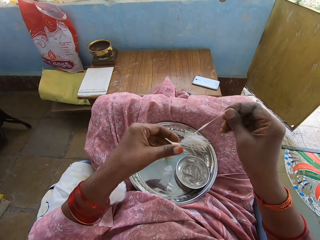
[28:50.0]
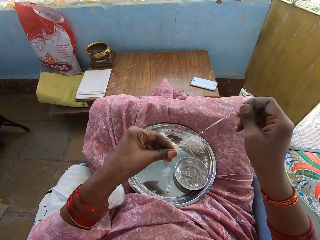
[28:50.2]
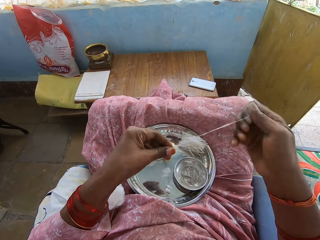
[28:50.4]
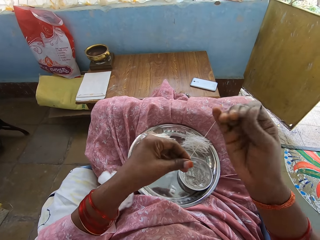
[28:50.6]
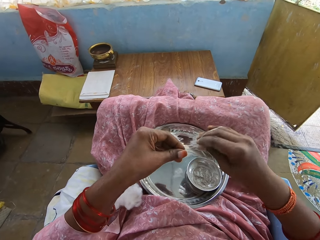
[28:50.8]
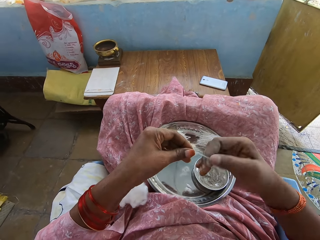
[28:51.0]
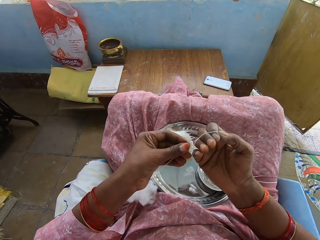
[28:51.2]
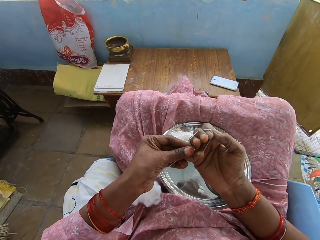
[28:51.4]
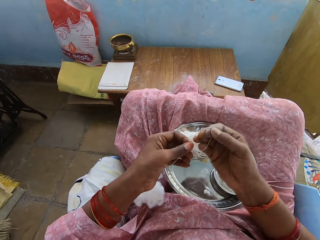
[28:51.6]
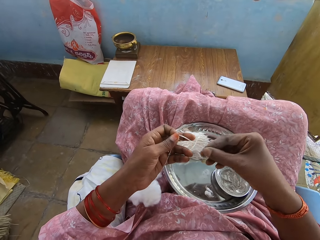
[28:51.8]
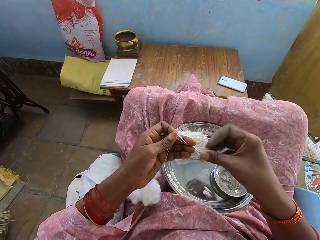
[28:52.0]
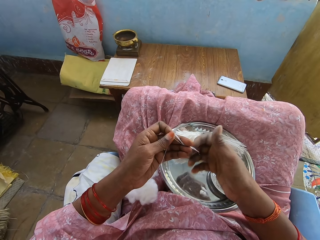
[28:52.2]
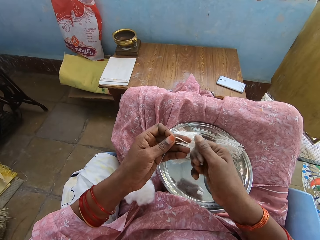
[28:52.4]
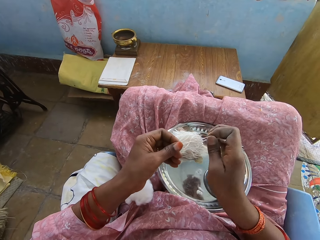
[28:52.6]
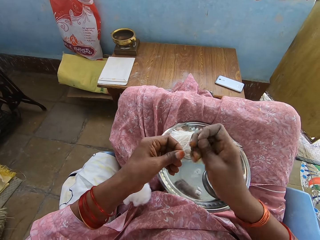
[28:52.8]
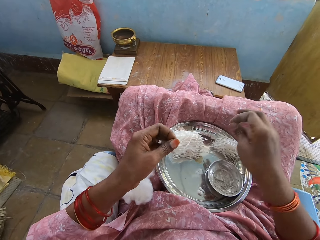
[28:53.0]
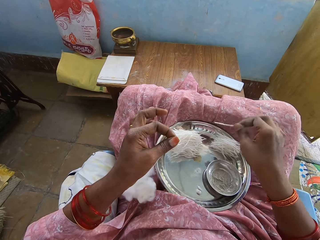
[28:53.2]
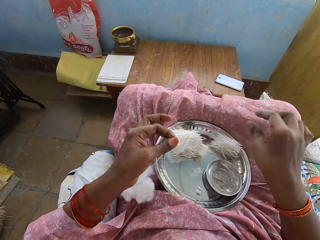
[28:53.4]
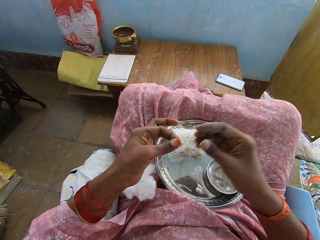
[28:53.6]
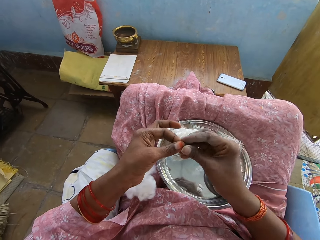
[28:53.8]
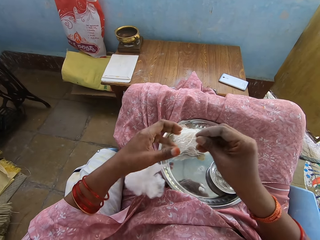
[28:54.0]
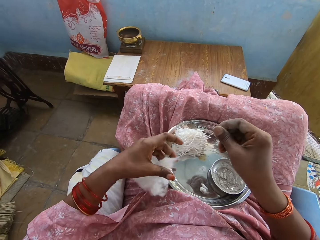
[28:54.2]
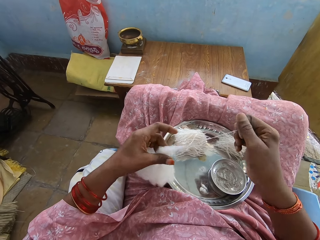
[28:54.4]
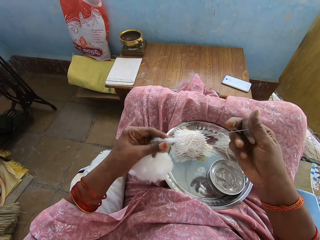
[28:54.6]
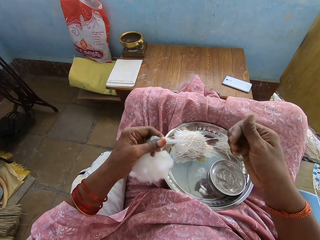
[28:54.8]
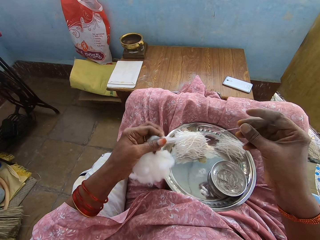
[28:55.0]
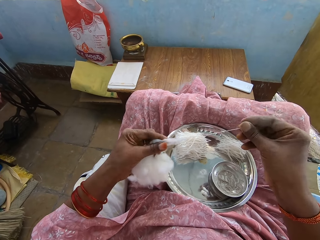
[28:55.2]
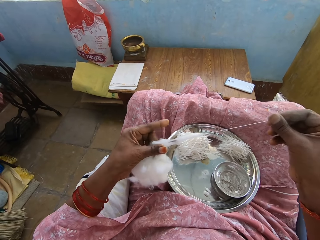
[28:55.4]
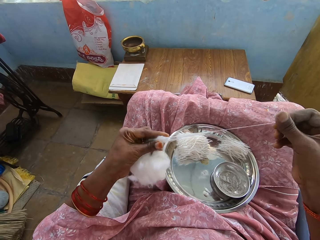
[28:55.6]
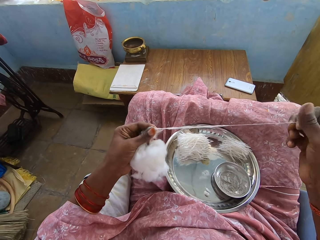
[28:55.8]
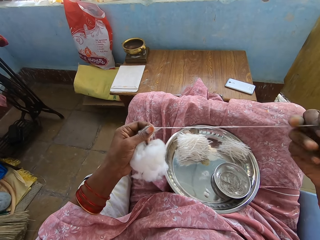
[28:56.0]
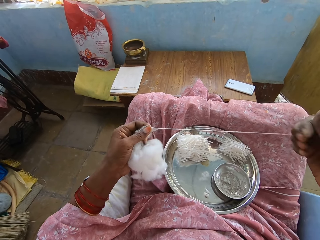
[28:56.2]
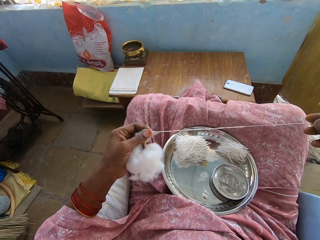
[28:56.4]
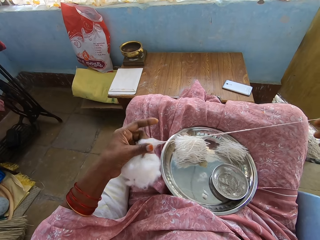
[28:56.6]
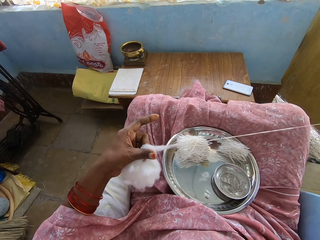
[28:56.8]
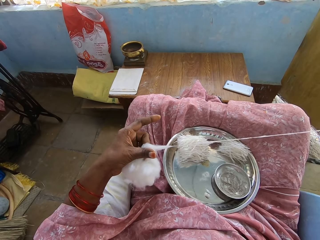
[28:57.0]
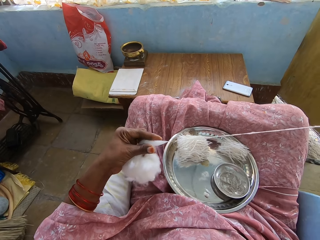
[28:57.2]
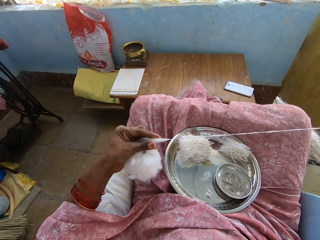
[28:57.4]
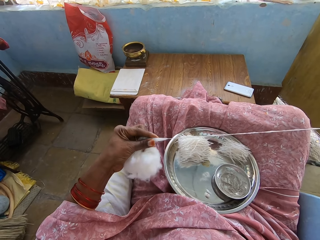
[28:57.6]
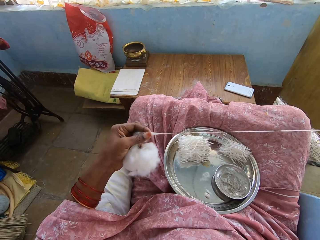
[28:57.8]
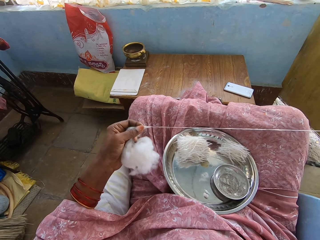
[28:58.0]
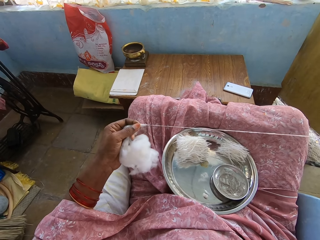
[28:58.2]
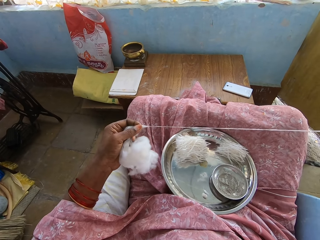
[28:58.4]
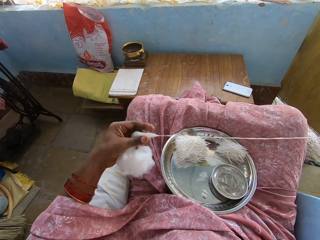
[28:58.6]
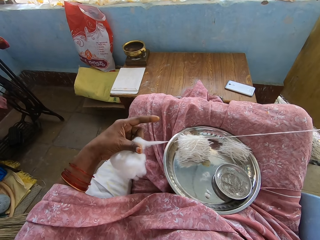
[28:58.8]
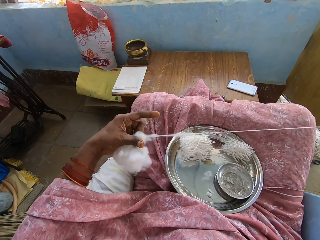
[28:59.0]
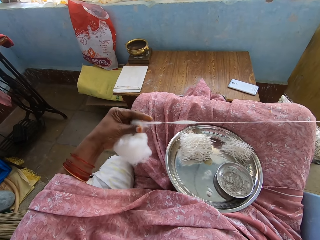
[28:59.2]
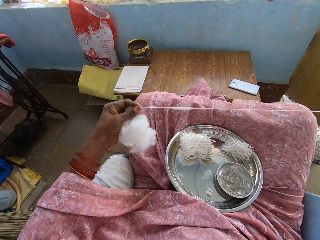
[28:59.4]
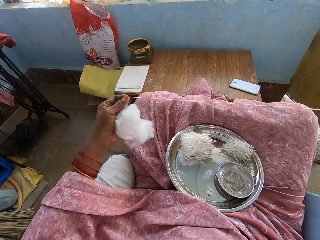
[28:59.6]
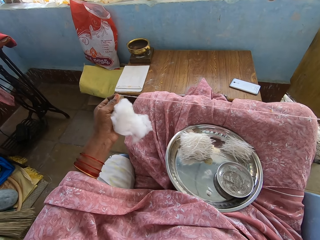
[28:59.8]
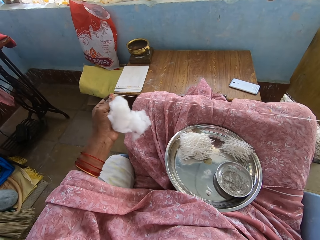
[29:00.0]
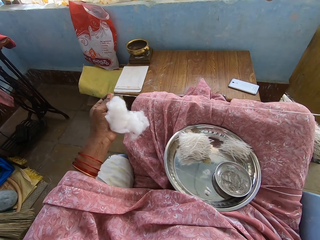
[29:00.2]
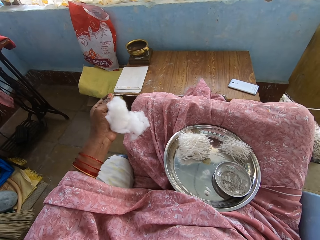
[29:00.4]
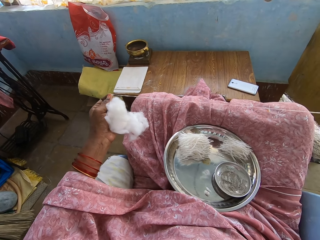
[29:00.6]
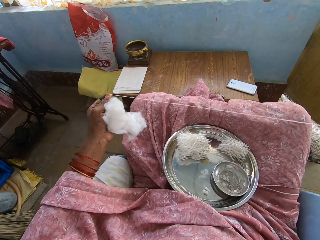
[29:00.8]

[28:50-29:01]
The camera wearer adjusts the thread. They pull the thread. They roll the thread on the hand. They twist the thread. They cut the thread. They put the thread on the tray. They remove the thread from the cotton wool.

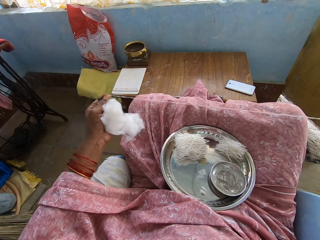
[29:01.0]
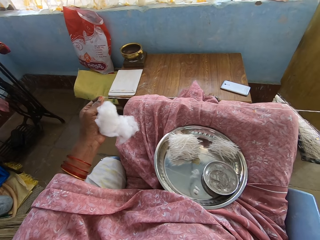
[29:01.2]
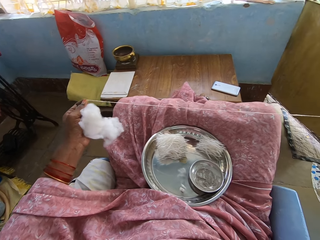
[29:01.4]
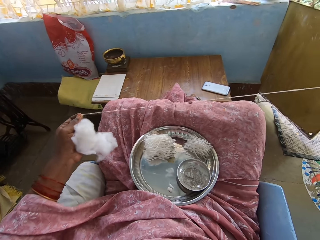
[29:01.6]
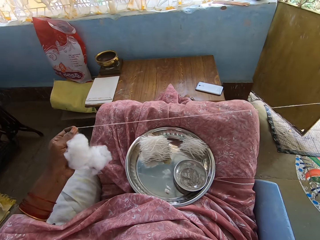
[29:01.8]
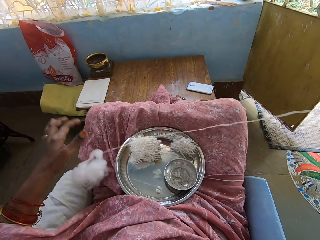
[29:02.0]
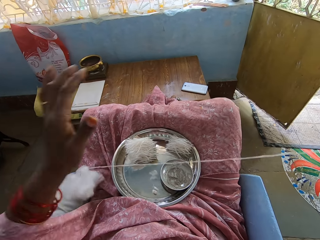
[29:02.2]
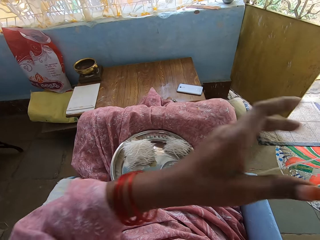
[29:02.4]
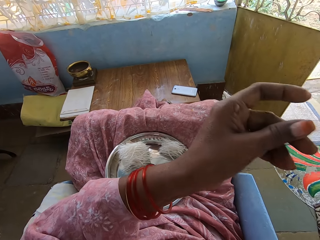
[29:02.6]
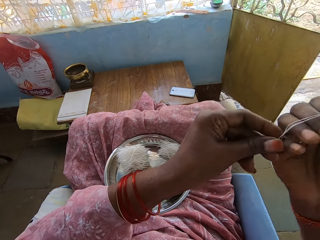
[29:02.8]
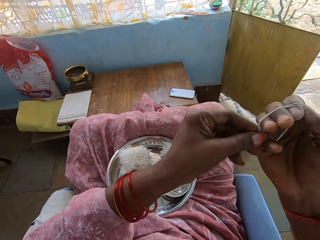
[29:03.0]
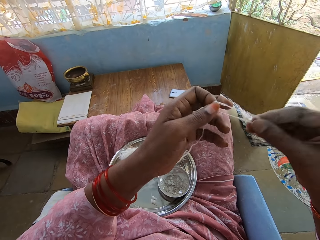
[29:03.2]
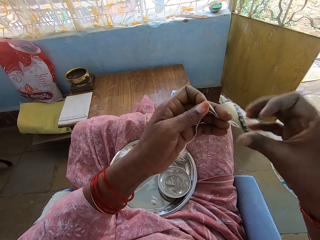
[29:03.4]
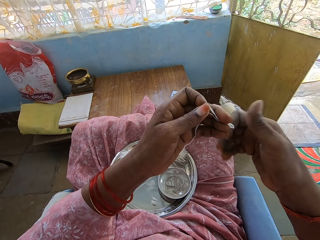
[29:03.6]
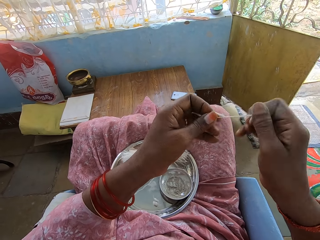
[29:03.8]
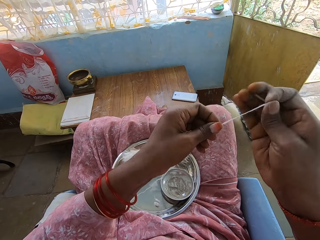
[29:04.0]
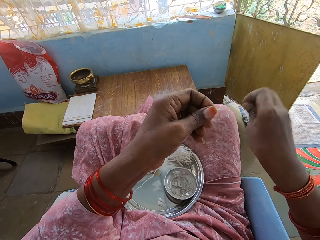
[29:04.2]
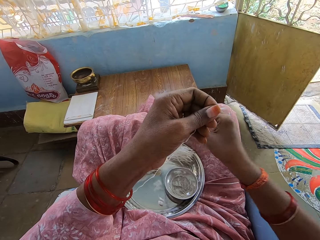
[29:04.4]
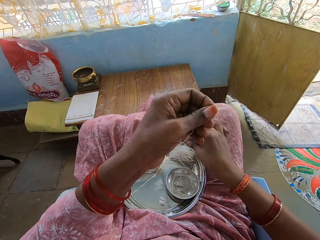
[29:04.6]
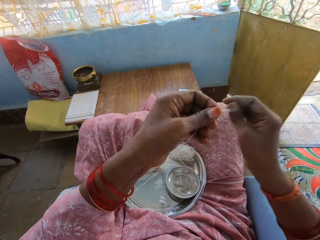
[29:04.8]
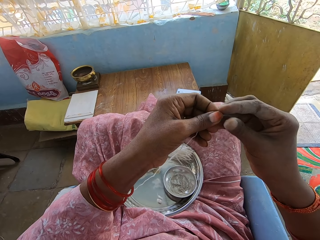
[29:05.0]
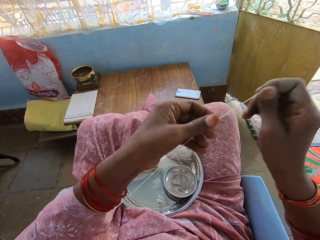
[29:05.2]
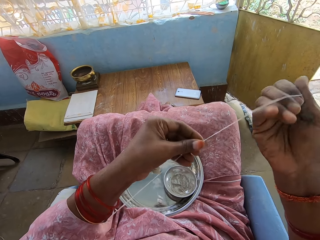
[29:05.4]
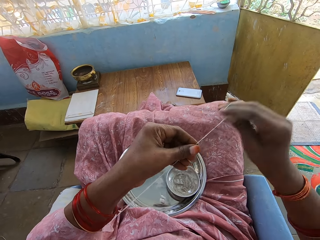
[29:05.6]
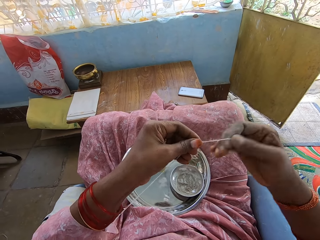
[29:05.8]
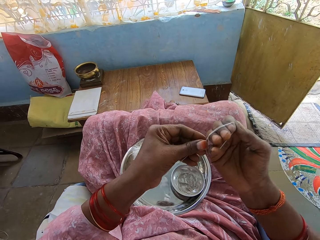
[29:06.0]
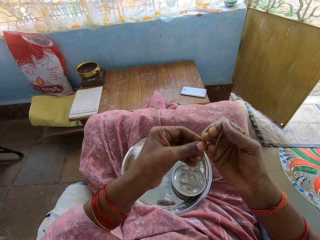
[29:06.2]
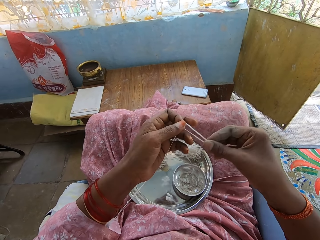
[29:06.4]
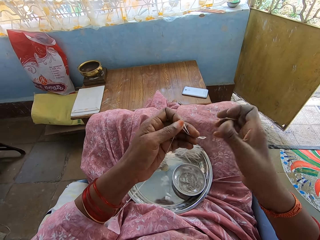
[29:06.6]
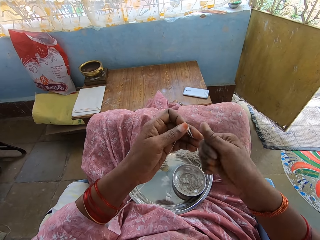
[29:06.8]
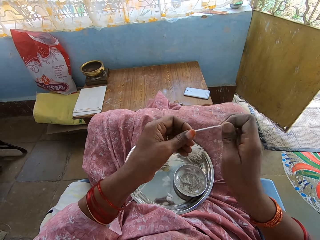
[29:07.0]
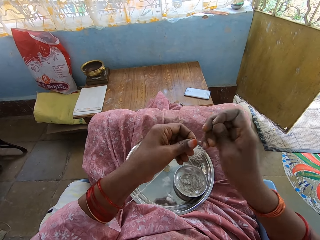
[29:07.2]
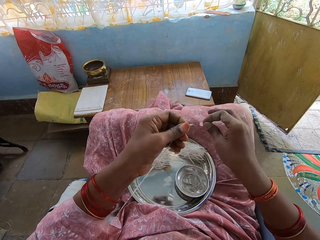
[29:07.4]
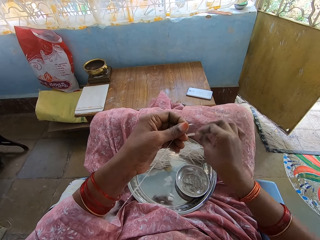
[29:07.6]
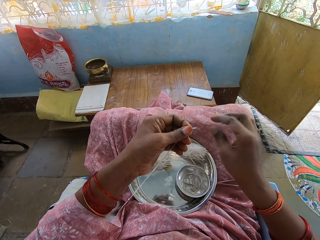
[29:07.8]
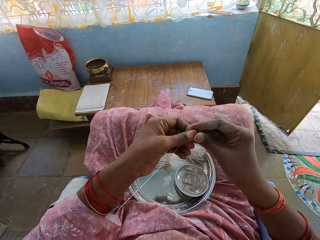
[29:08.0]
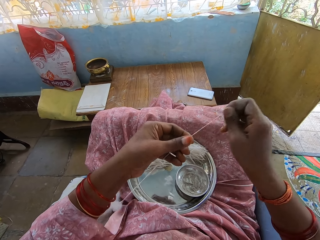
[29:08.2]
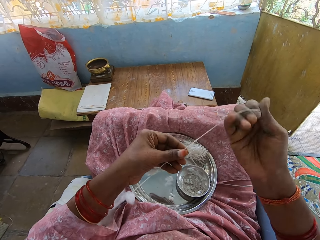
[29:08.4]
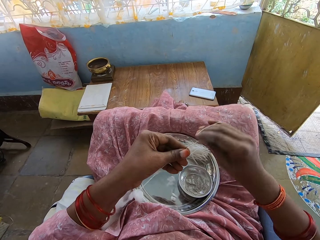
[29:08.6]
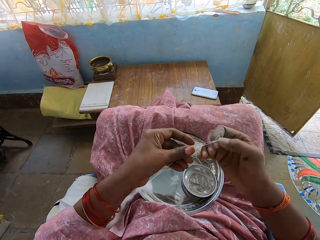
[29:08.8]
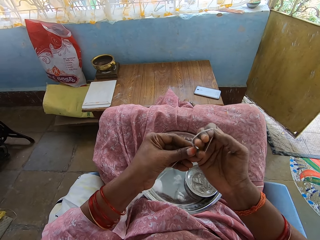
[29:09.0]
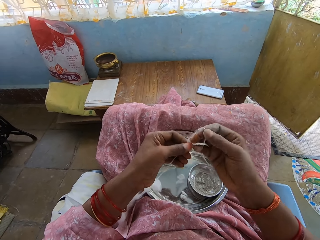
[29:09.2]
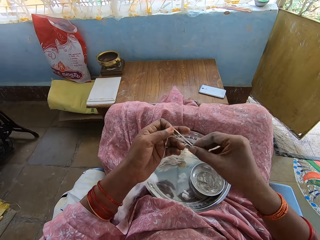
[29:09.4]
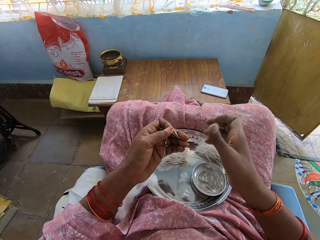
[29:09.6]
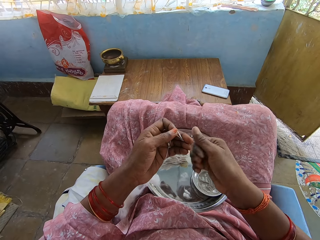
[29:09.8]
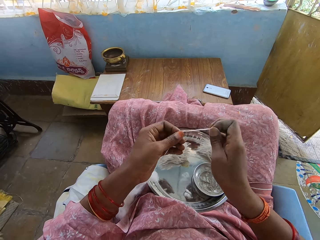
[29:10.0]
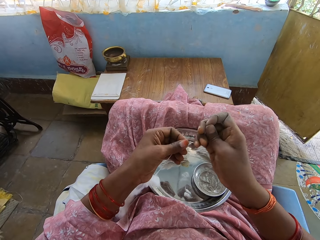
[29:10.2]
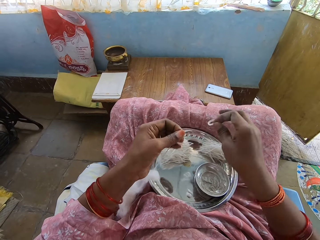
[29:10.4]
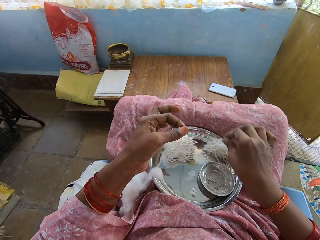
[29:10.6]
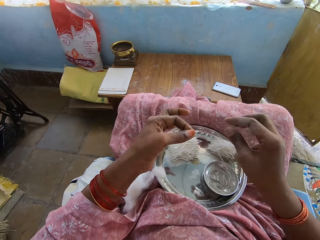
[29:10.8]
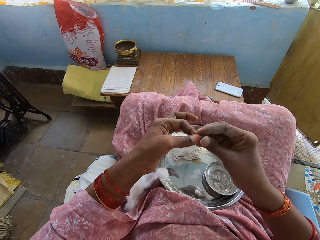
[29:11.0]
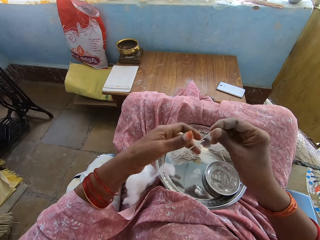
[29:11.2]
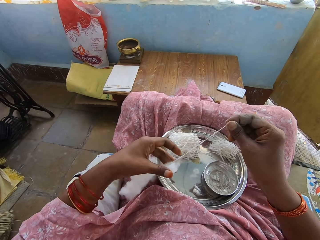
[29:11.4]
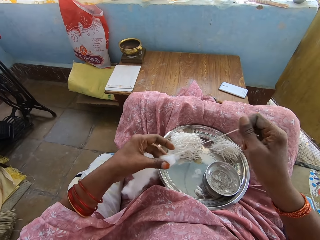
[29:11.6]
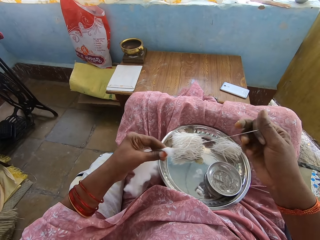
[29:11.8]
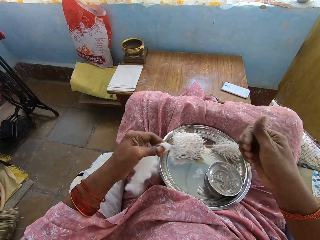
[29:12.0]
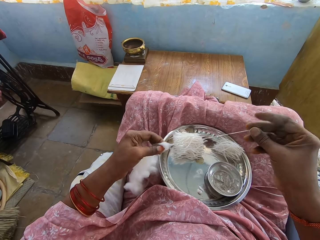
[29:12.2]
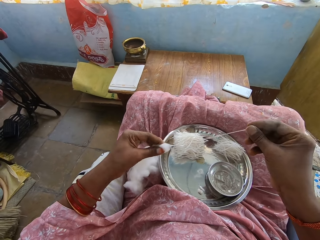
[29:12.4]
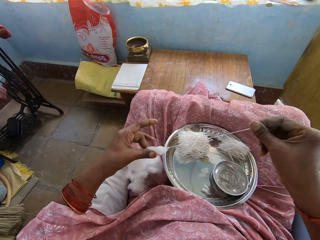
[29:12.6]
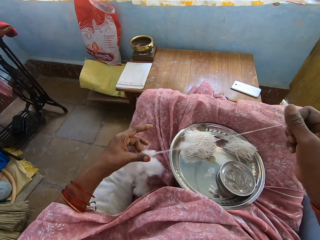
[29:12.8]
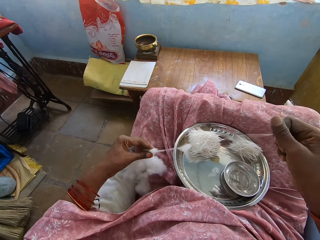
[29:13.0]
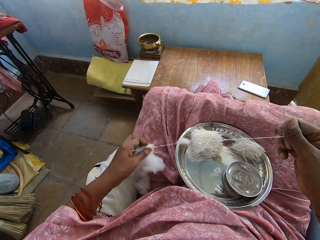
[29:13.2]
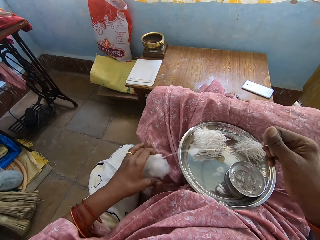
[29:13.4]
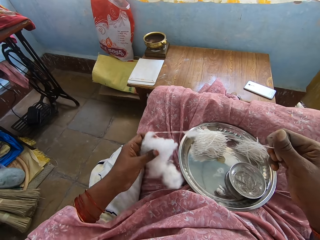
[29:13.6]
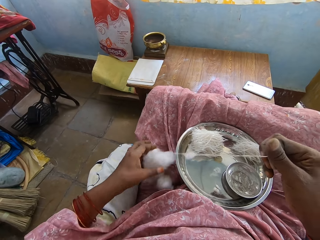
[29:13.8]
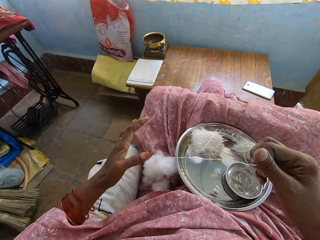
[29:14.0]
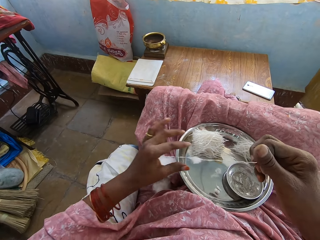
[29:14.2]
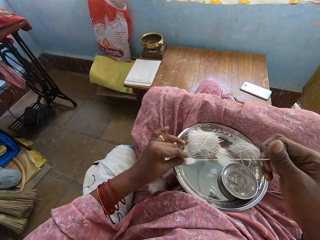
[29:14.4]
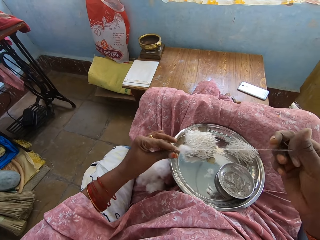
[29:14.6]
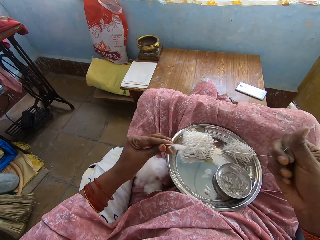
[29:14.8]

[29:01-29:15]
The camera wearer adjusts the thread. They twist the thread. They cut the thread. They put the thread on the tray. They roll the thread on the hand. They adjust the thread. They twist the thread. They cut the thread. They put the thread on the tray. They adjust the thread. They roll the thread on the hand. They twist the thread. They cut the thread. They put the thread on the tray. They remove the thread from the cotton wool.
